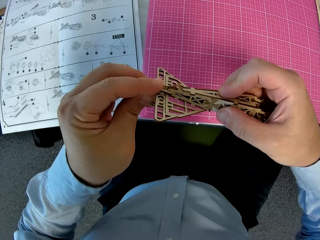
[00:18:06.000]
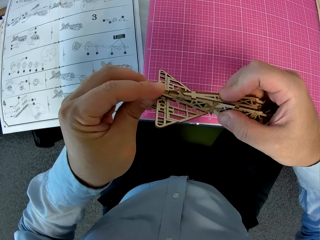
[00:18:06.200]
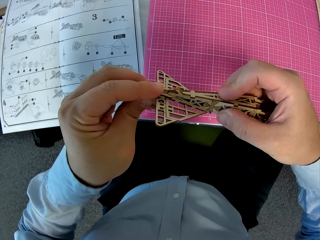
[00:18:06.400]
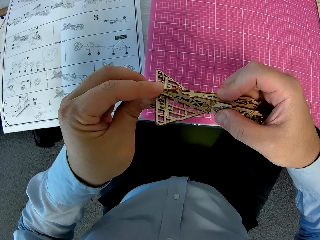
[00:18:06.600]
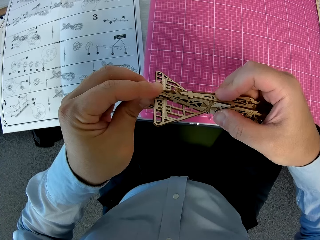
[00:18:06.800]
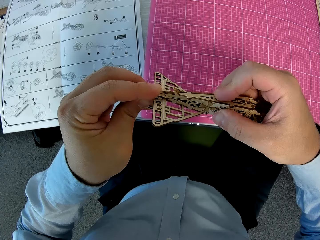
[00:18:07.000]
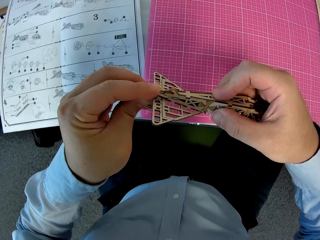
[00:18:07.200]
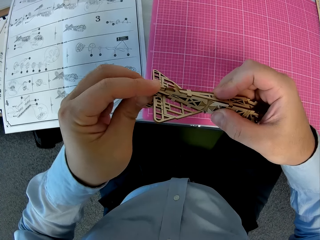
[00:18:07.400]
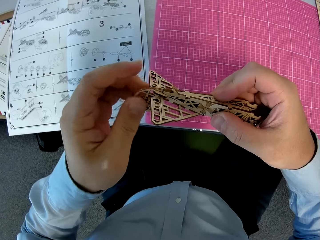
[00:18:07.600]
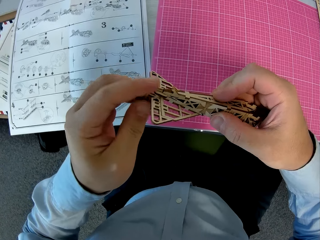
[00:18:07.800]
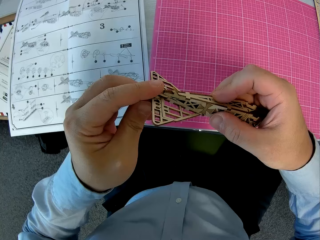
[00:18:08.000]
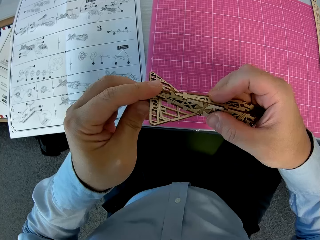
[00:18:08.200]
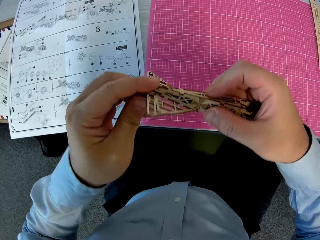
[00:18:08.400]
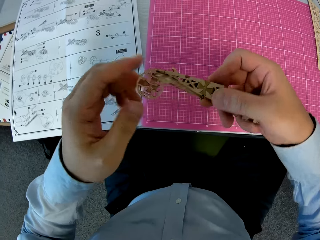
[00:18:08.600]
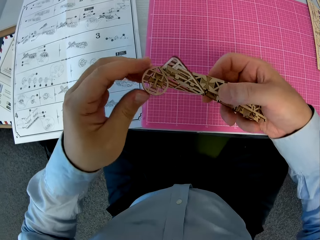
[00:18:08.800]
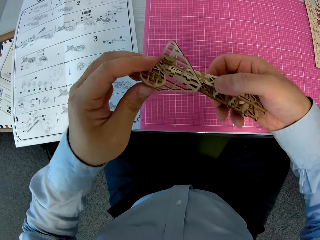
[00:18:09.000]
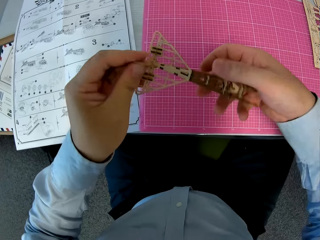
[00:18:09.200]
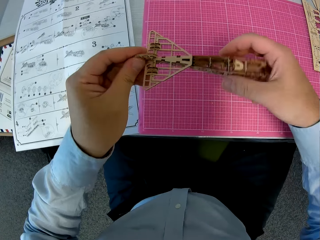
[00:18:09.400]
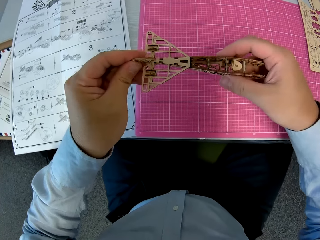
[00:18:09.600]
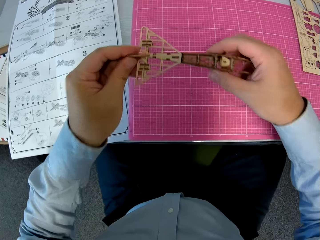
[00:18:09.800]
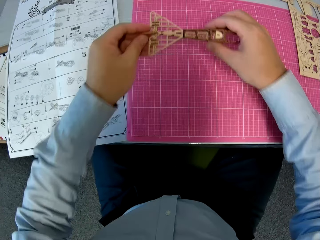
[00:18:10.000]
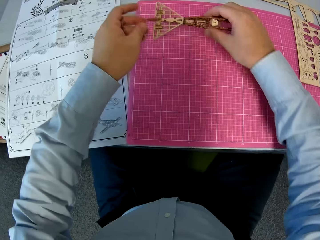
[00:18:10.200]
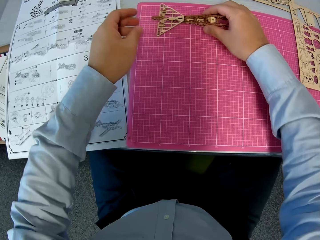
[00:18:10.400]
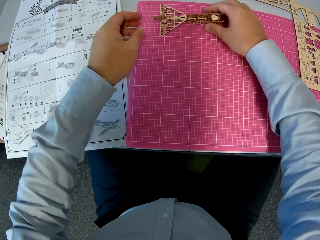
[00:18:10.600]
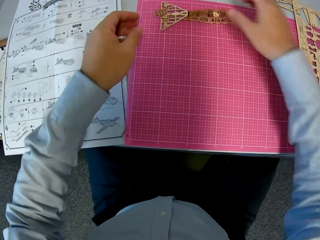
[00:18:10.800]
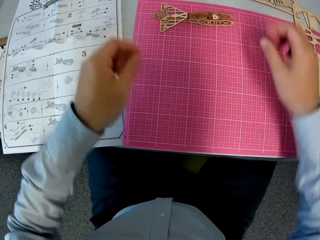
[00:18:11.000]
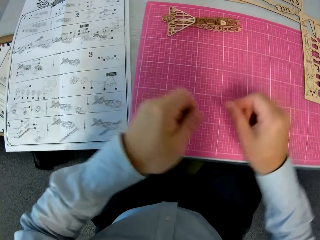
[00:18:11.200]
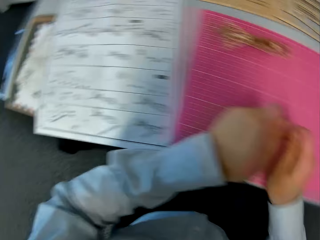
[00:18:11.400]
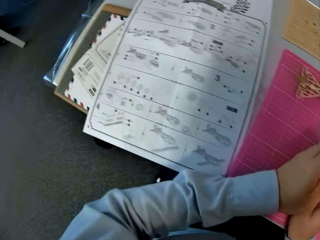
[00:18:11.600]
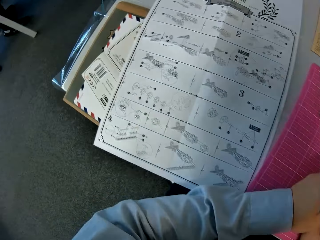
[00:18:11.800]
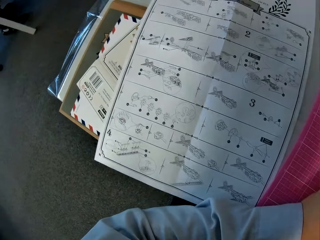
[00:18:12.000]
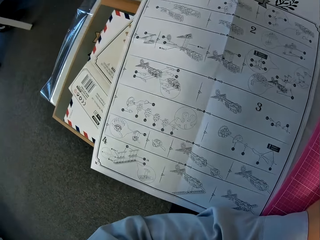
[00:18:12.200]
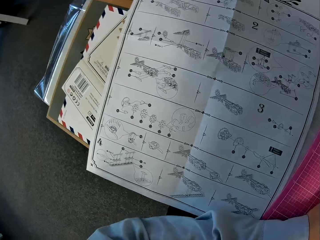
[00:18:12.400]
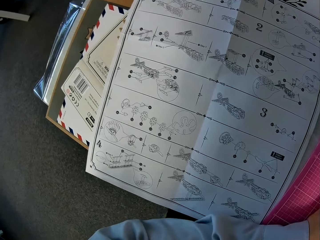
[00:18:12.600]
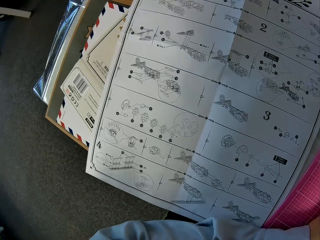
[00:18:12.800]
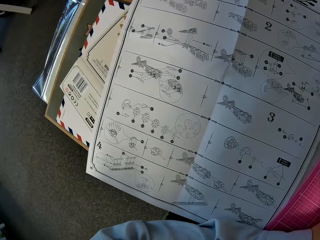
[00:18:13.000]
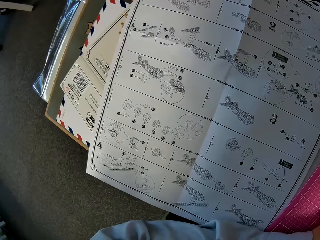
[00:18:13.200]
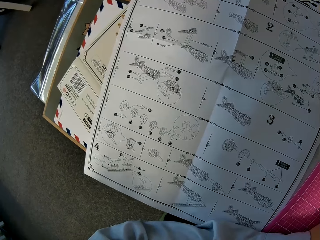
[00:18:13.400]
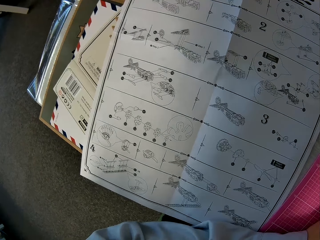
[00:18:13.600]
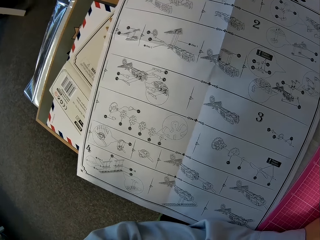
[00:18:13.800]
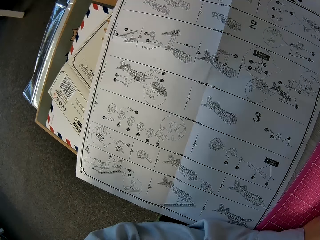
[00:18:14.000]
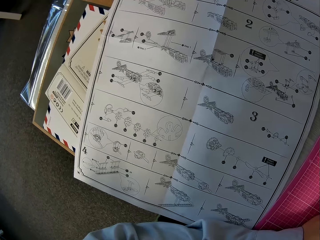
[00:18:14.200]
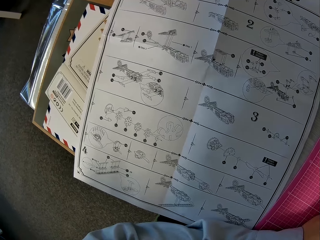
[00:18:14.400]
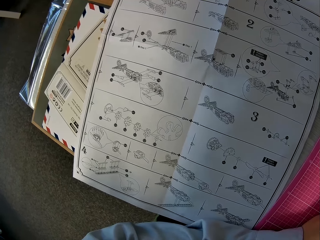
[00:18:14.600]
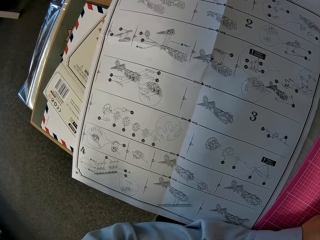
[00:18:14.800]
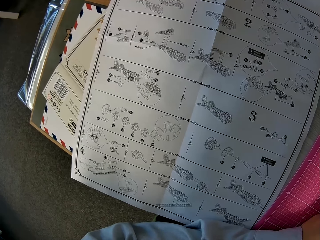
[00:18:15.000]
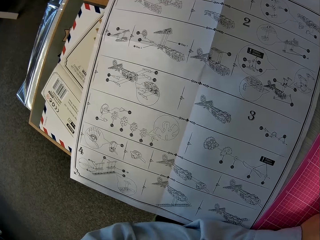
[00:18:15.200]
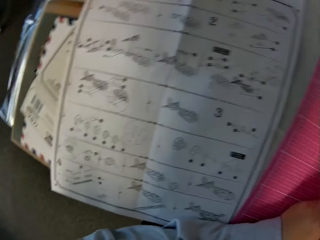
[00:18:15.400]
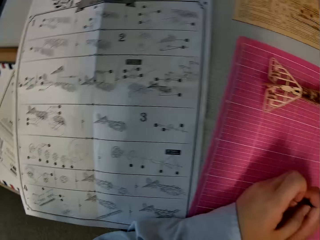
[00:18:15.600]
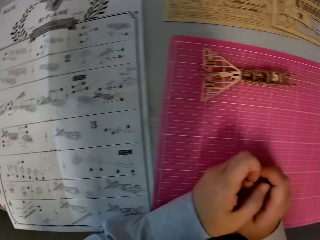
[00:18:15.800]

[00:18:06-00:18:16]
The camera wearer drops the constructed paperwork on the table.

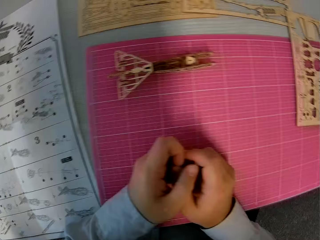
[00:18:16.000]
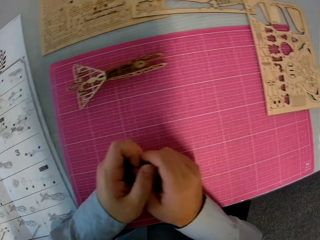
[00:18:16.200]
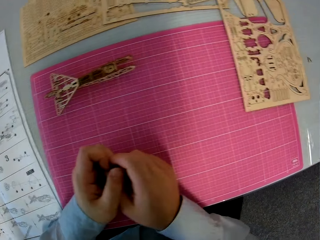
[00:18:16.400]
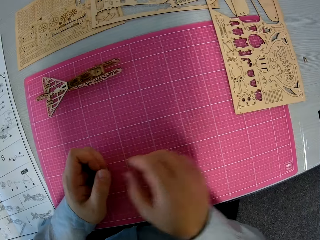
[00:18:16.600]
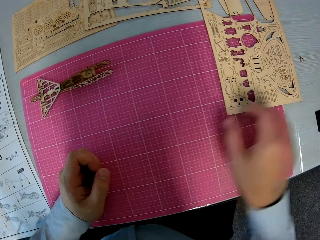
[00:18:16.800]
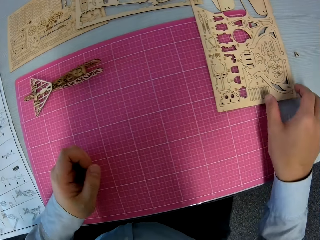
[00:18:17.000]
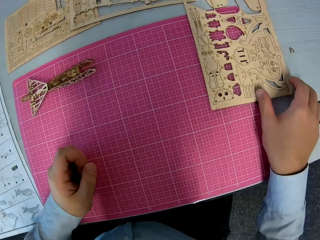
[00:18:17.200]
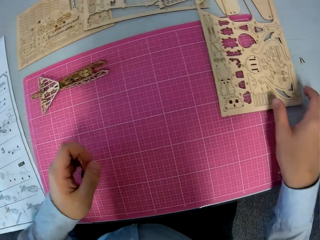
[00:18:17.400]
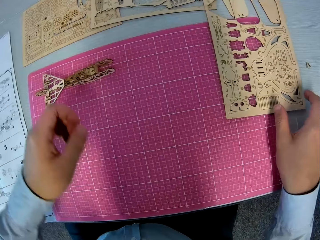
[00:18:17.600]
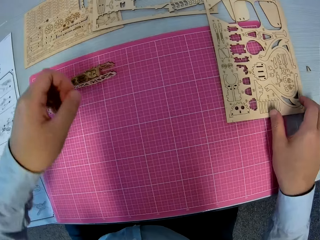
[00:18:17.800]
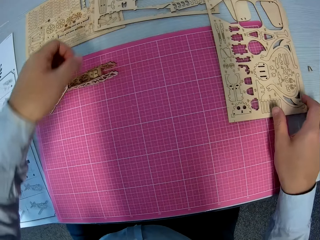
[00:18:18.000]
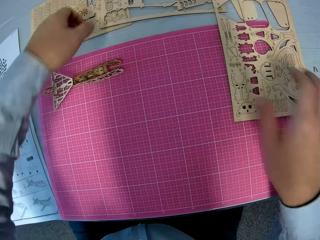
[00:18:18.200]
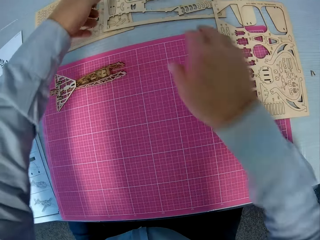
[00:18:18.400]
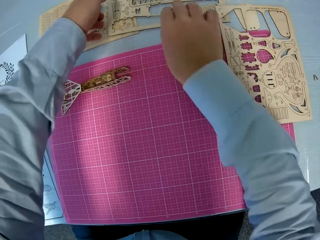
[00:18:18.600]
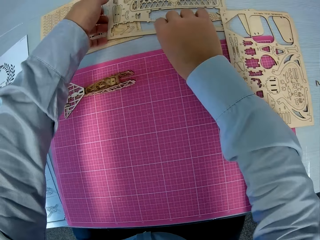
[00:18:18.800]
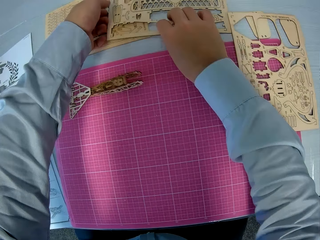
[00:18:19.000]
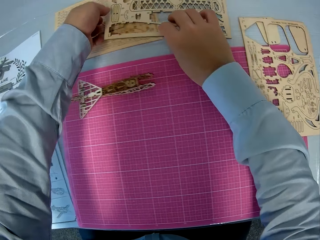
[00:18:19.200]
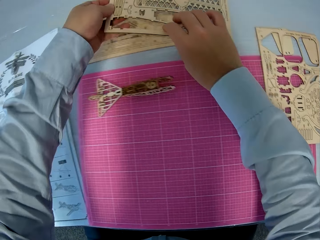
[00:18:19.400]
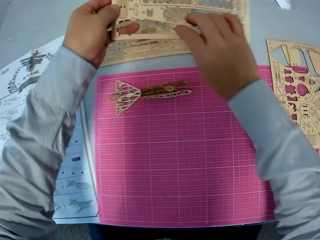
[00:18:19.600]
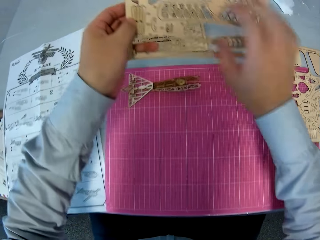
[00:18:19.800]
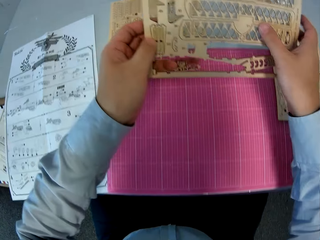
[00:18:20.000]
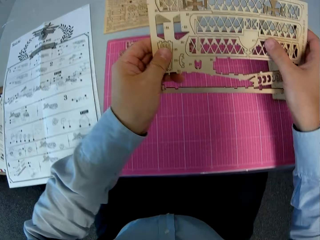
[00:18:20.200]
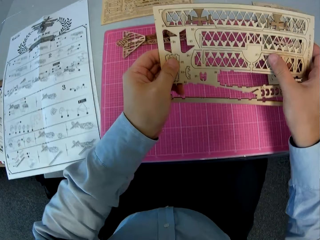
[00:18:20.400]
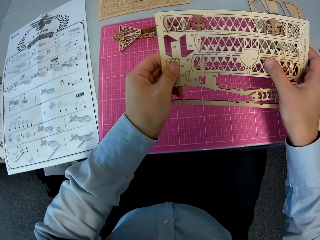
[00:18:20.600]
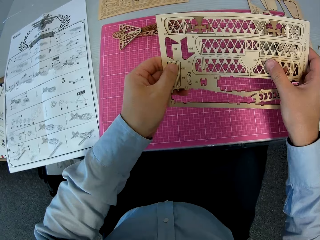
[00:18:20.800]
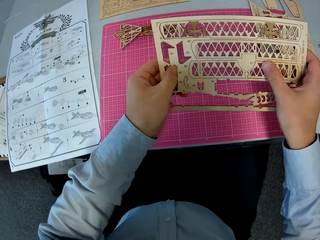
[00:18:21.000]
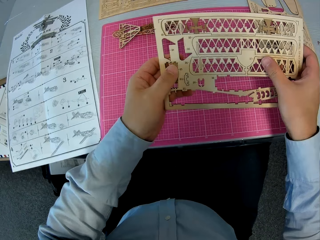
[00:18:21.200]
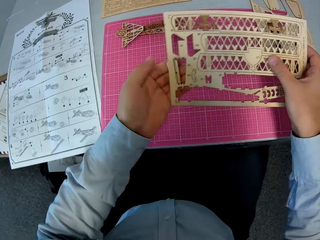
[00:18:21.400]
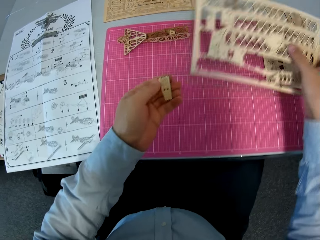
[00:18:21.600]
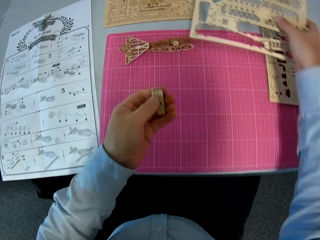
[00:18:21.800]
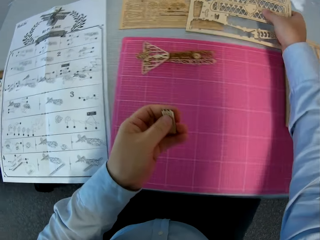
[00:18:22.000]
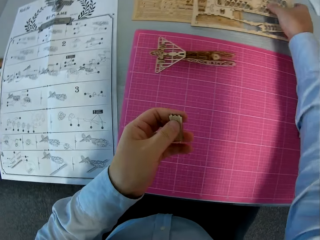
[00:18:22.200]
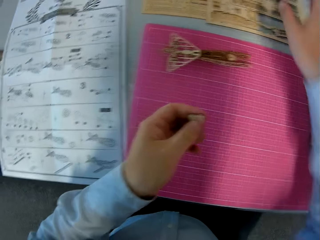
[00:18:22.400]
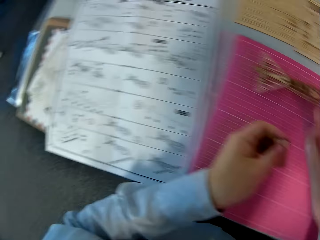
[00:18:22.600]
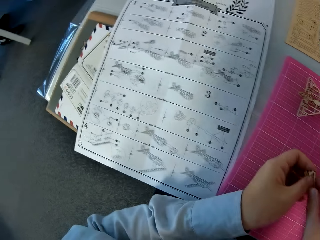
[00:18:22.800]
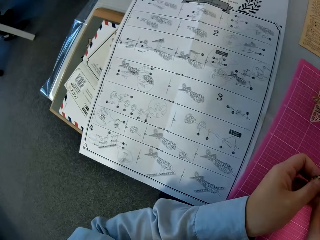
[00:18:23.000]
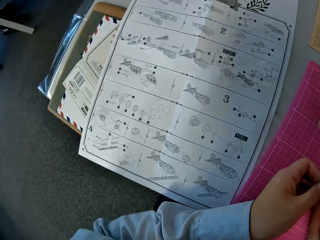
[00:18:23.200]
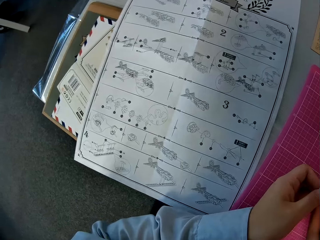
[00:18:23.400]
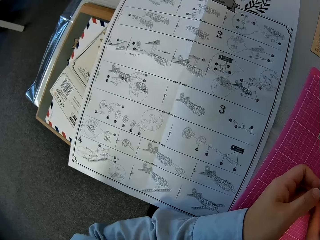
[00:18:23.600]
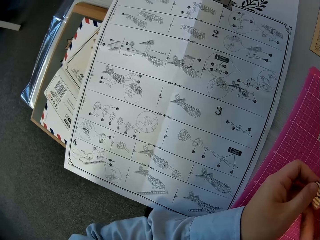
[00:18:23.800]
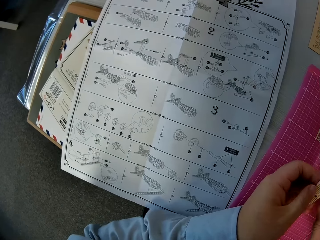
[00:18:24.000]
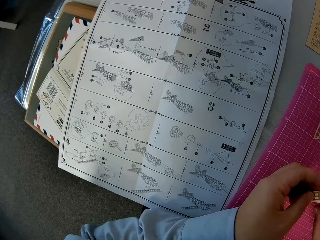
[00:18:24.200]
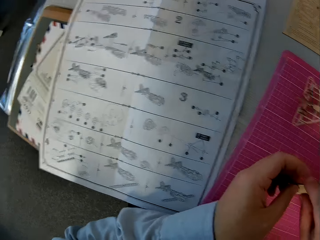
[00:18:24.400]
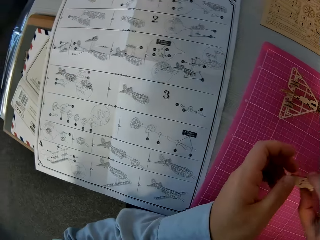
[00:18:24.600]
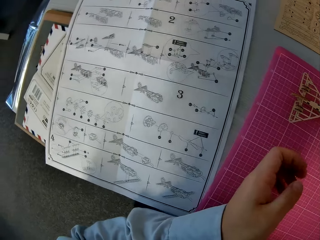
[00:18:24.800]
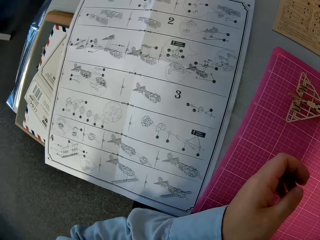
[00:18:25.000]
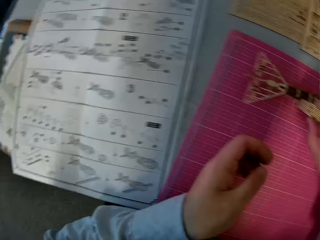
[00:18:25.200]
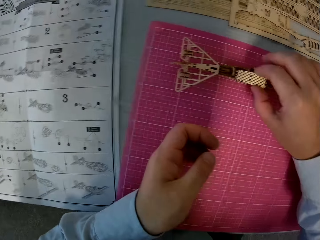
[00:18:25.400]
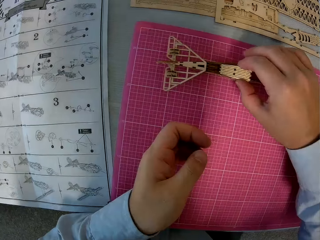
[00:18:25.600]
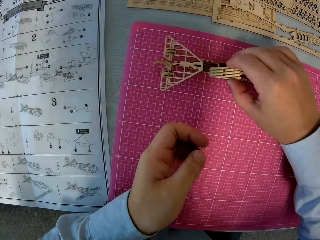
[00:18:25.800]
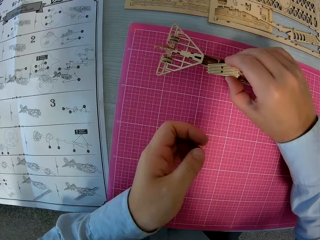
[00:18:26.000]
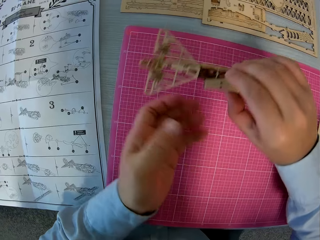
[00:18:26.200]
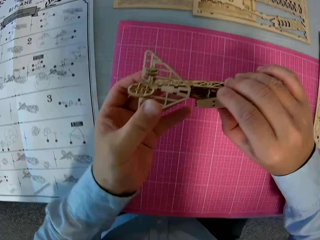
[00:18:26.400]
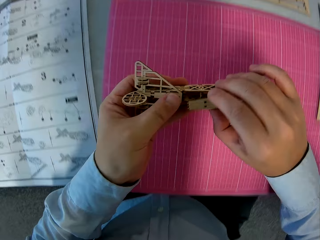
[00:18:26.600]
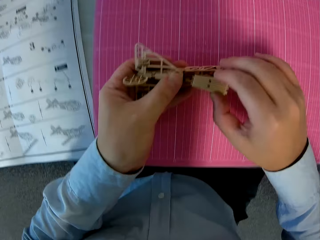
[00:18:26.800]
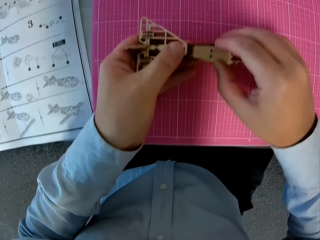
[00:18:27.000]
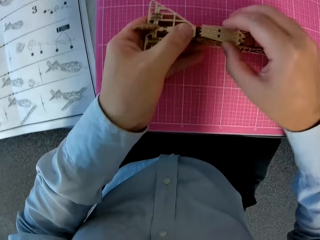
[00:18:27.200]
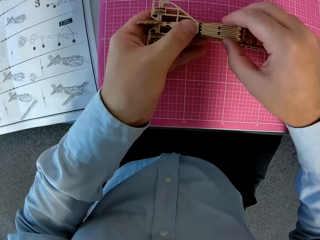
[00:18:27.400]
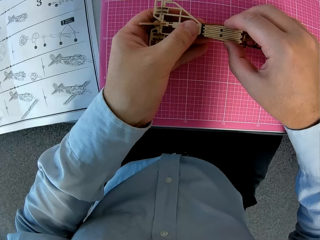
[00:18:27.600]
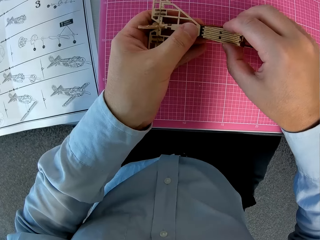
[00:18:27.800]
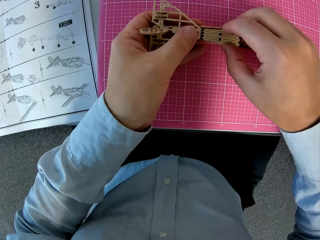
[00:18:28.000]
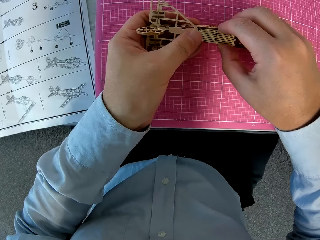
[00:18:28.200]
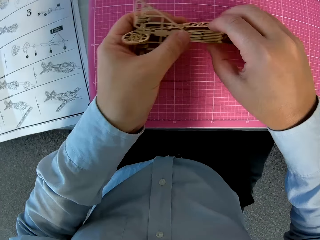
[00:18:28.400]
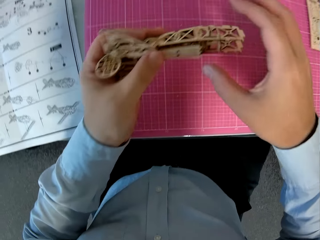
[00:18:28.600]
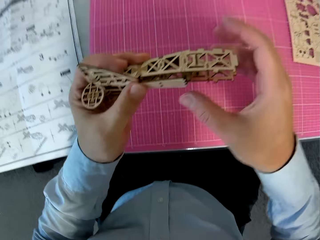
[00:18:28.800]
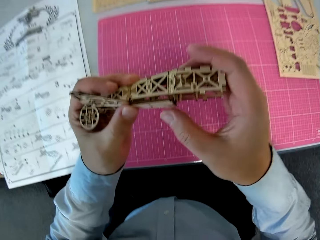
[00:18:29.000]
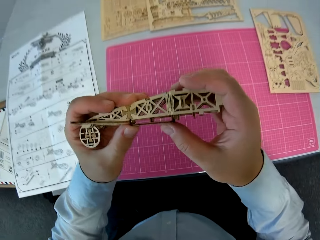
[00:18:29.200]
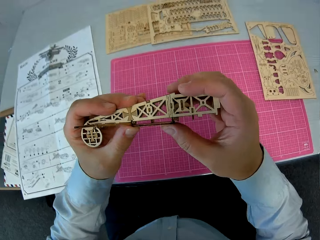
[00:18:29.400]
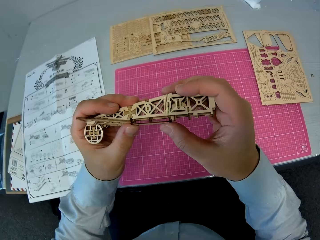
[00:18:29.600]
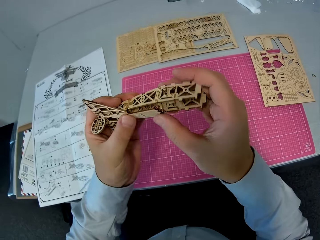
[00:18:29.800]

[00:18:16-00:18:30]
The camera wearer places his right hand on a puzzle sheet on the cutting sheet. He picks up a puzzle sheet or laser cut wood craft kit on the table before the cutting sheet. He holds the laser cut wood craft kit. He detaches a wooden piece or piece of laser cut wood craft kit from the puzzle sheet. He places the puzzle sheet on the table before the cutting sheet. He glances at the instruction manual. He holds the piece of laser cut wood craft kit. He places the wooden piece on the assembled wooden pieces or aircraft model on the cutting sheet. He picks up the assembled wooden pieces from the cutting sheet. He holds the aircraft model. He fixes the wooden piece to the assembled wooden pieces.
